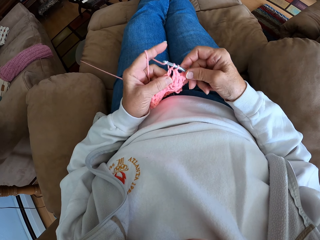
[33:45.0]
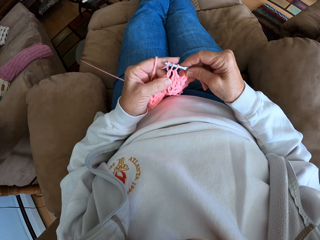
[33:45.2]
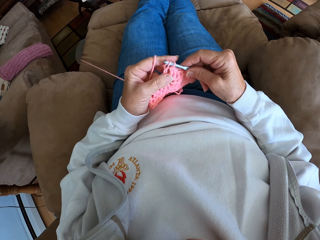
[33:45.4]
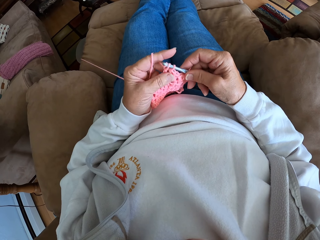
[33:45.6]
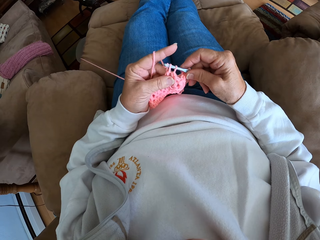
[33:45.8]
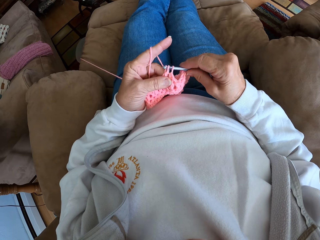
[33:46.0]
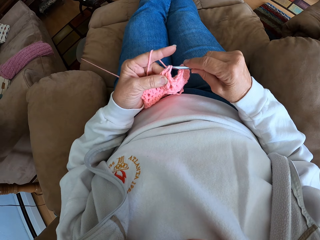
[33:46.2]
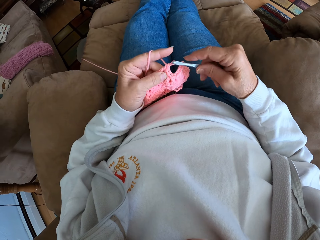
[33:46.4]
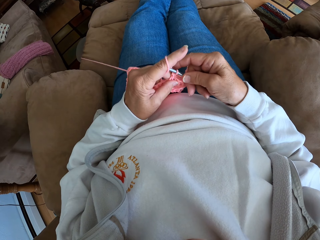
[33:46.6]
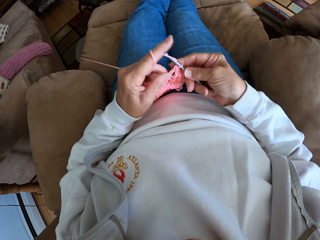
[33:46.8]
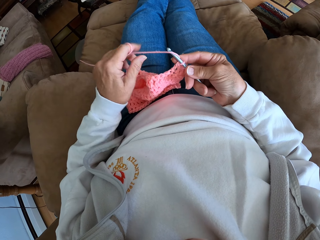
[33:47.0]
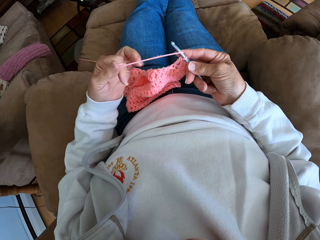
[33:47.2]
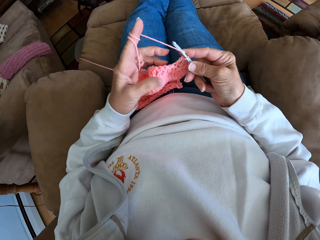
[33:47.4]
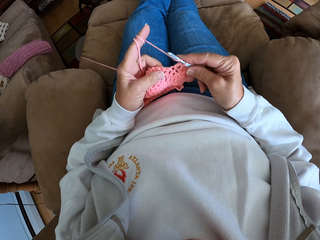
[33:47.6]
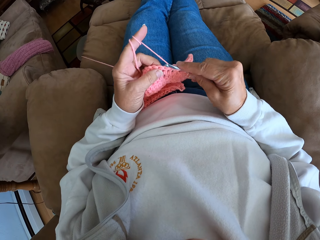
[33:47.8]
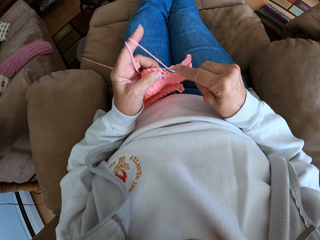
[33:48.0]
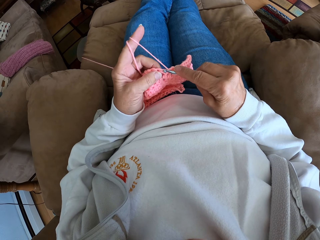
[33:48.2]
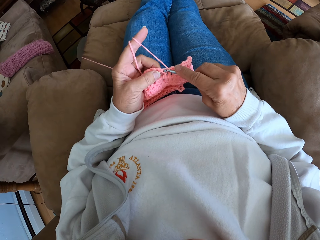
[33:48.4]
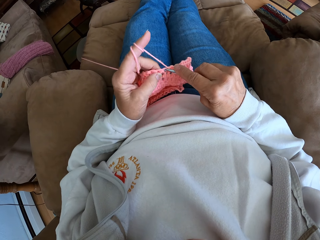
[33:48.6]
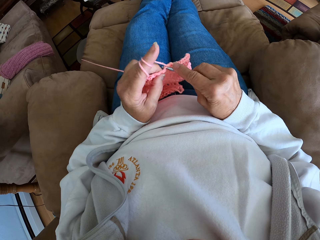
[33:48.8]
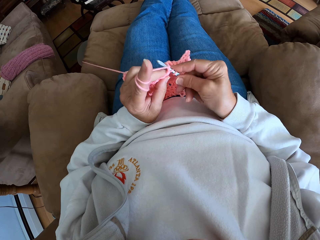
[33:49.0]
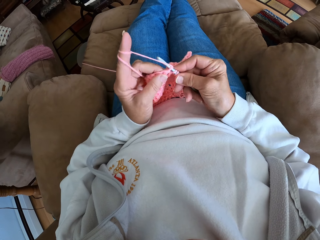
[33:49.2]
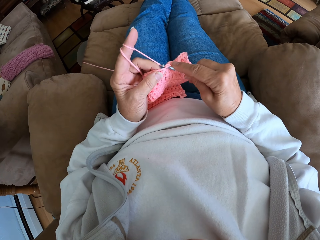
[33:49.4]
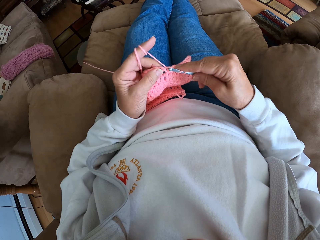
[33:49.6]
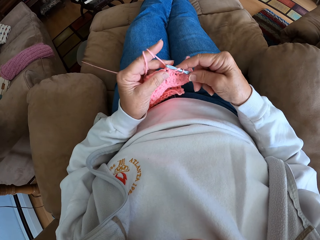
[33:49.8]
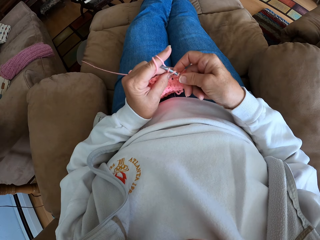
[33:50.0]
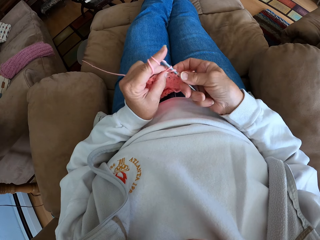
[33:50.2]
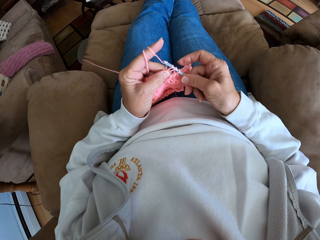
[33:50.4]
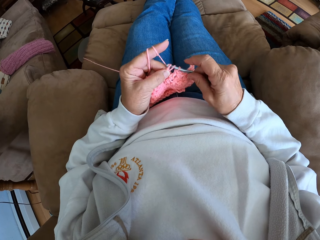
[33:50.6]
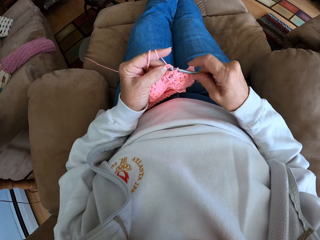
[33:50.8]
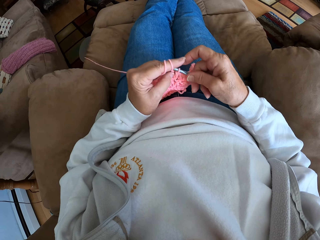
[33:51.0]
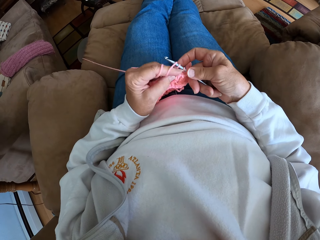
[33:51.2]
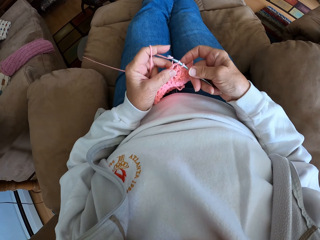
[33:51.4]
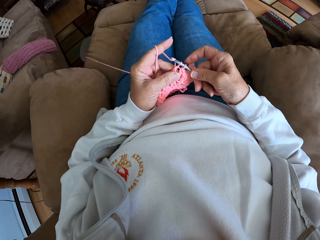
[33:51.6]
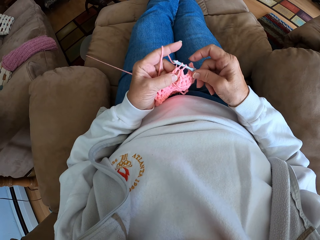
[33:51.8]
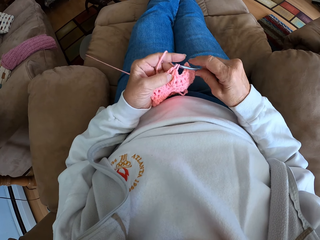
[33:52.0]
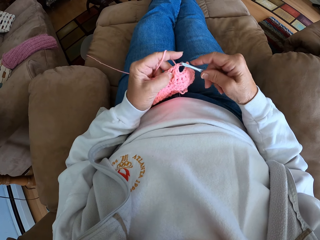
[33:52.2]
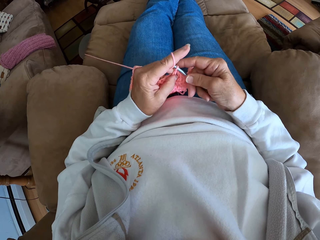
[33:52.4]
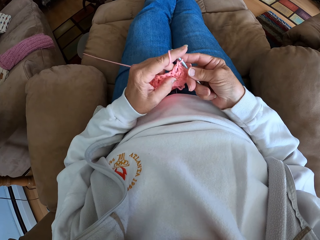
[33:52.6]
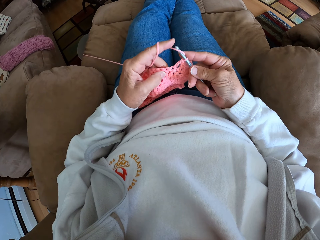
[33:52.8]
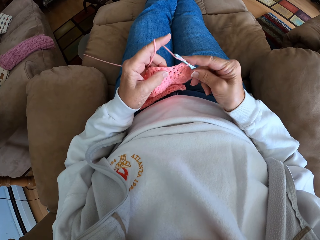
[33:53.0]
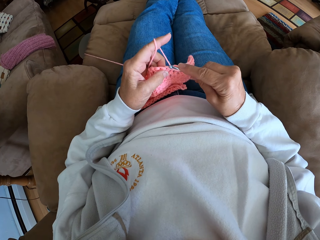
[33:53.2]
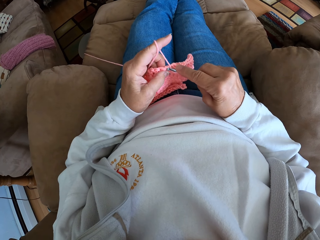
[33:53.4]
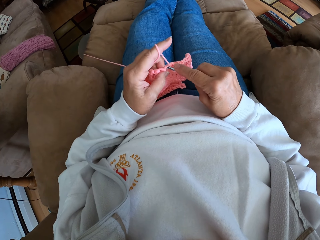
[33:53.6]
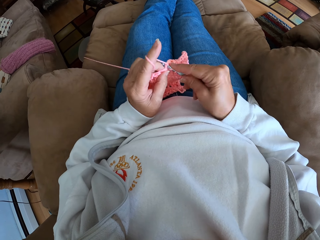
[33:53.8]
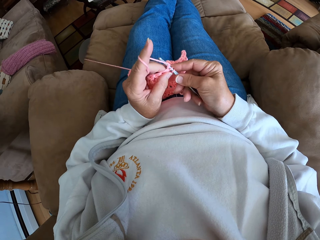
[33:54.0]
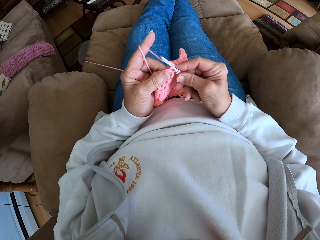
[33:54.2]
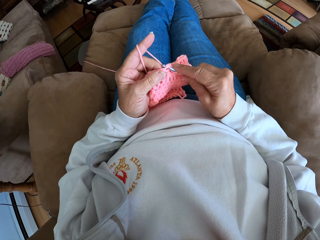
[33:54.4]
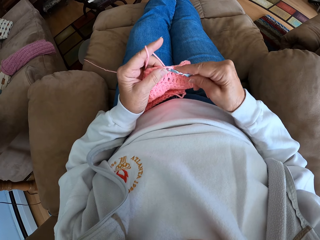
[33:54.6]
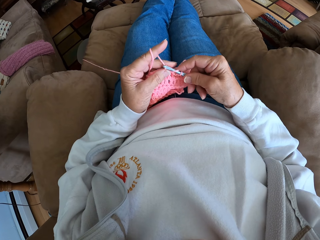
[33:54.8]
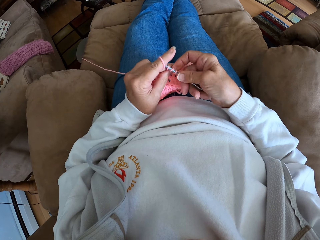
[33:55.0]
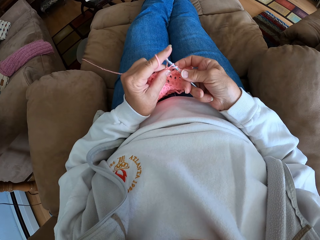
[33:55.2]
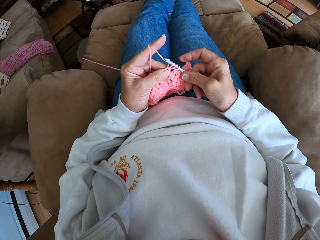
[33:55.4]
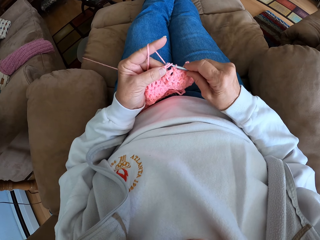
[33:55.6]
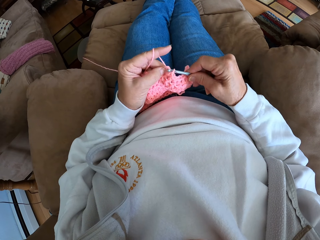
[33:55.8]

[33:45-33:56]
The camera wearer rolls more yarn on her left finger. She continues crocheting the yarn with the needle.

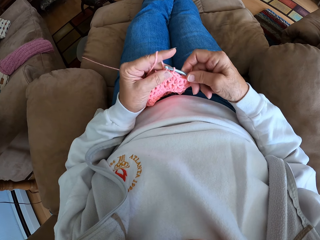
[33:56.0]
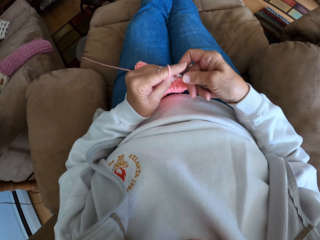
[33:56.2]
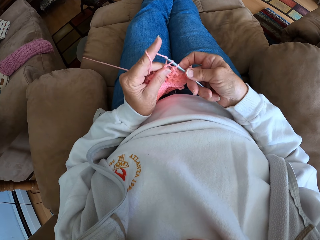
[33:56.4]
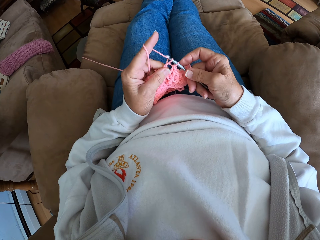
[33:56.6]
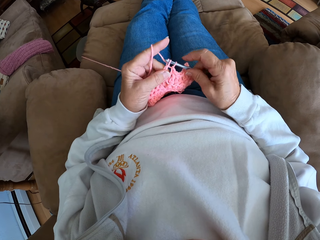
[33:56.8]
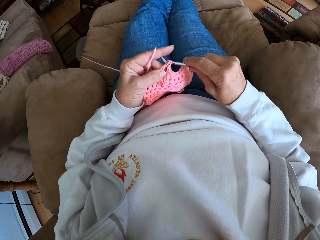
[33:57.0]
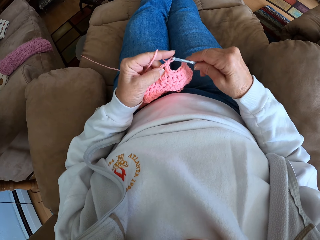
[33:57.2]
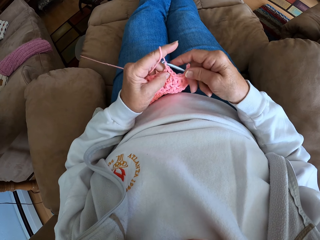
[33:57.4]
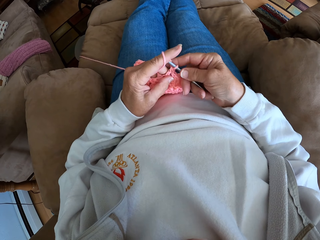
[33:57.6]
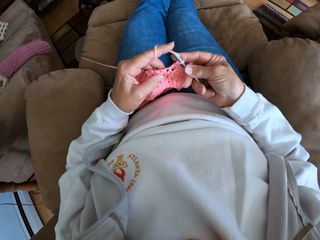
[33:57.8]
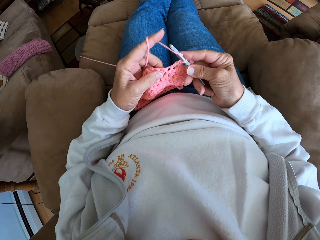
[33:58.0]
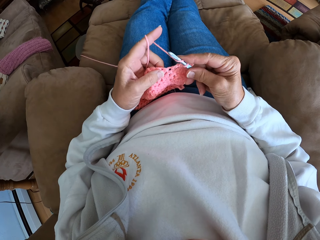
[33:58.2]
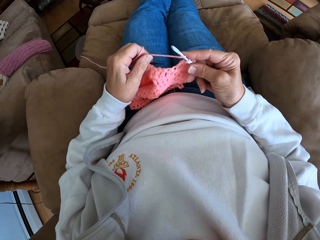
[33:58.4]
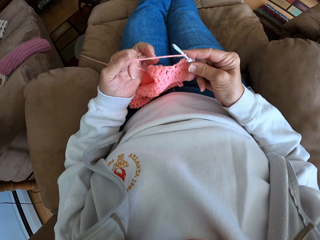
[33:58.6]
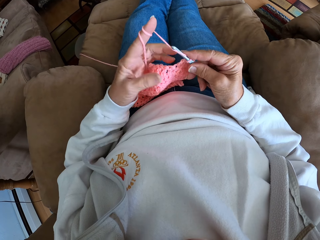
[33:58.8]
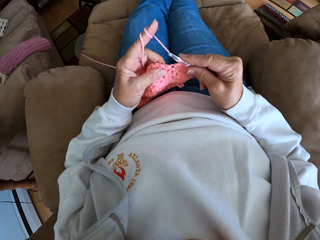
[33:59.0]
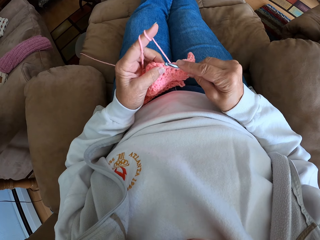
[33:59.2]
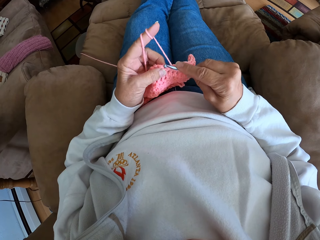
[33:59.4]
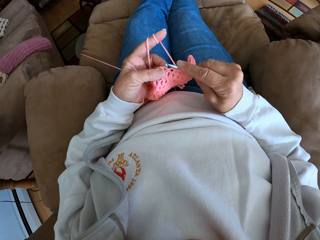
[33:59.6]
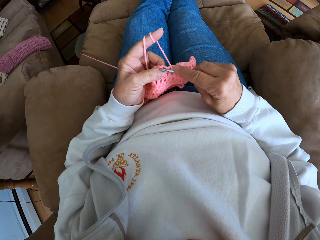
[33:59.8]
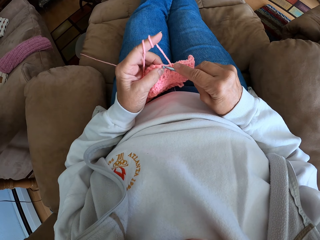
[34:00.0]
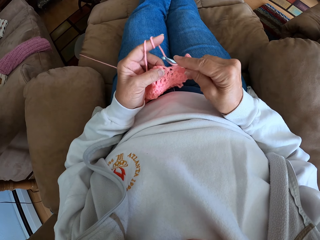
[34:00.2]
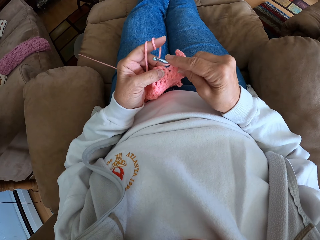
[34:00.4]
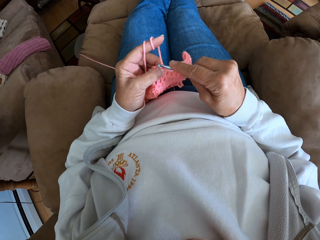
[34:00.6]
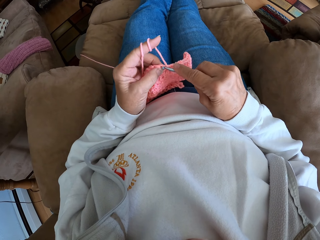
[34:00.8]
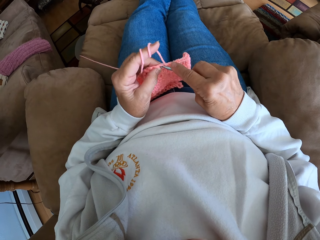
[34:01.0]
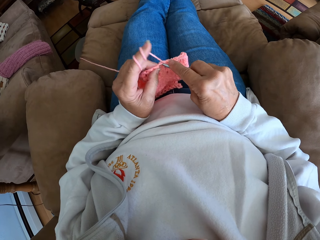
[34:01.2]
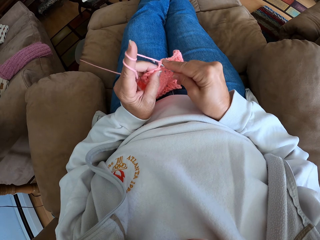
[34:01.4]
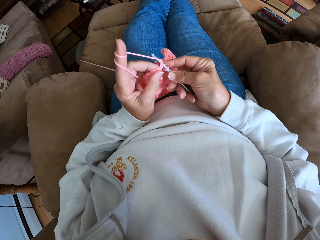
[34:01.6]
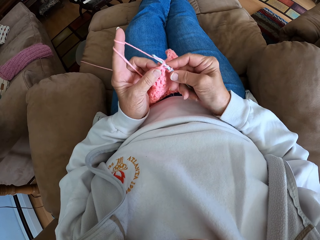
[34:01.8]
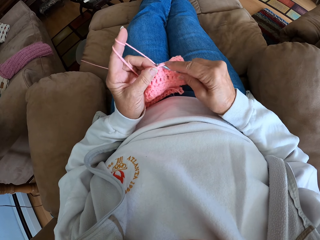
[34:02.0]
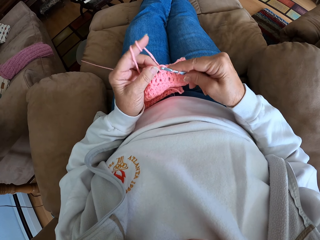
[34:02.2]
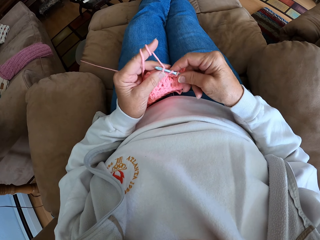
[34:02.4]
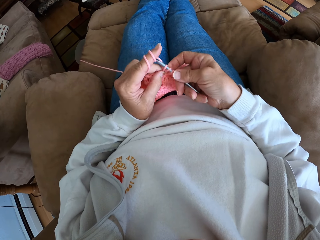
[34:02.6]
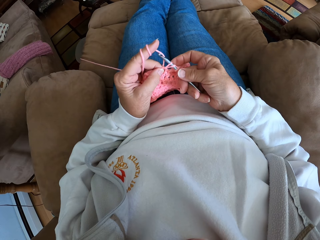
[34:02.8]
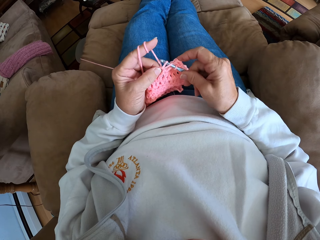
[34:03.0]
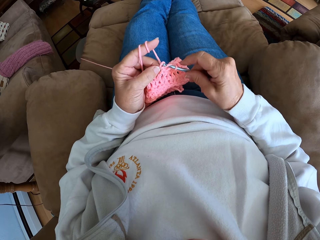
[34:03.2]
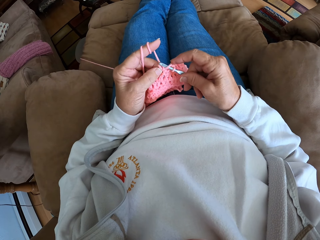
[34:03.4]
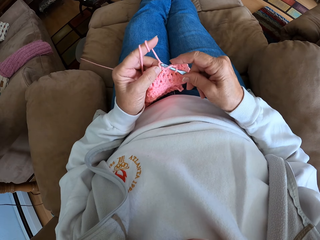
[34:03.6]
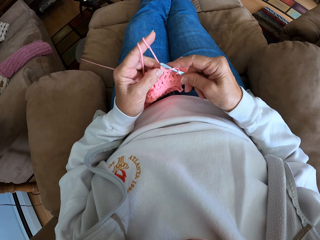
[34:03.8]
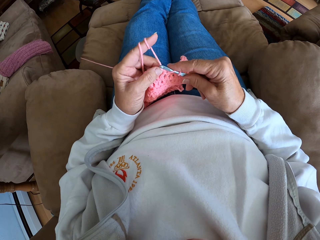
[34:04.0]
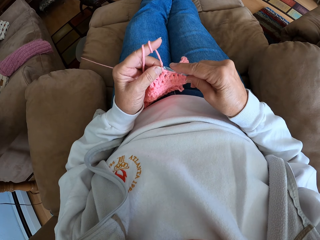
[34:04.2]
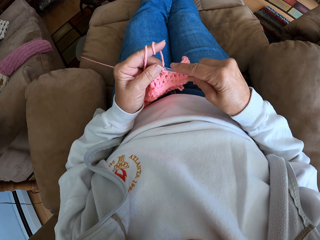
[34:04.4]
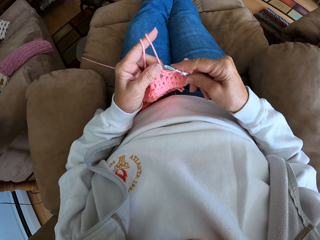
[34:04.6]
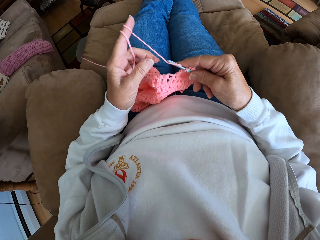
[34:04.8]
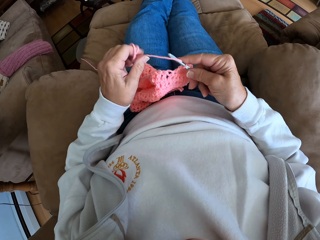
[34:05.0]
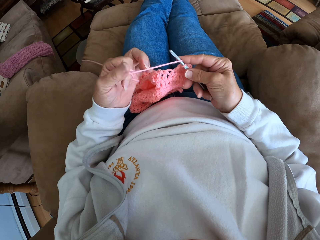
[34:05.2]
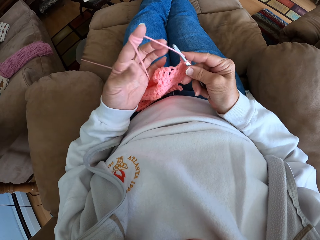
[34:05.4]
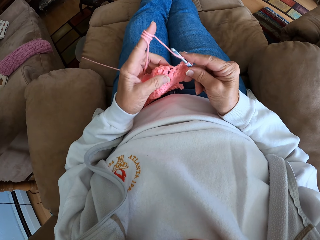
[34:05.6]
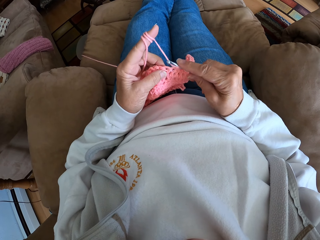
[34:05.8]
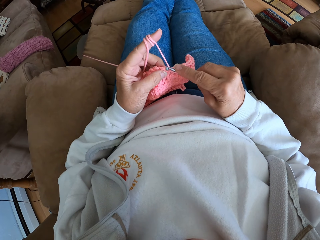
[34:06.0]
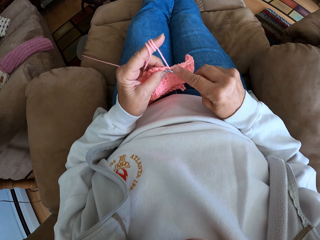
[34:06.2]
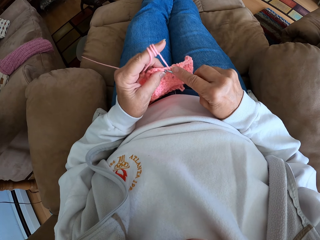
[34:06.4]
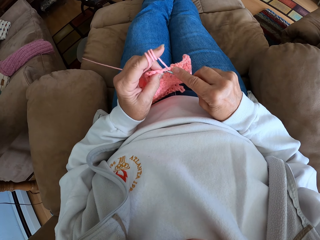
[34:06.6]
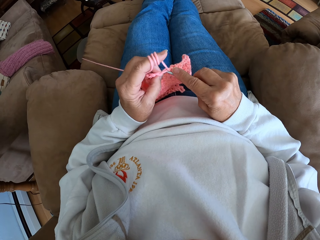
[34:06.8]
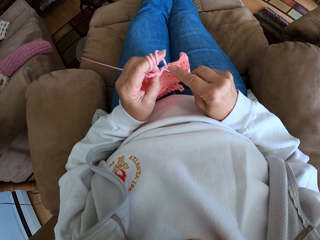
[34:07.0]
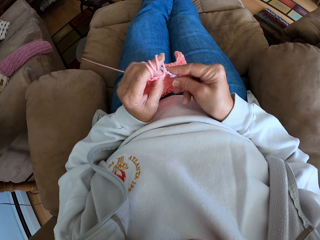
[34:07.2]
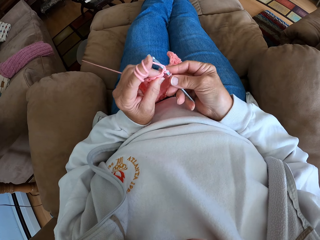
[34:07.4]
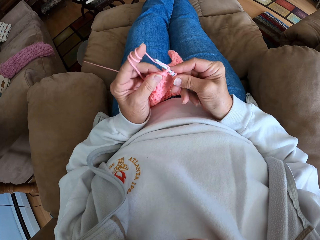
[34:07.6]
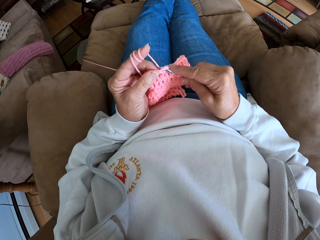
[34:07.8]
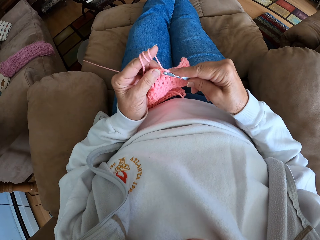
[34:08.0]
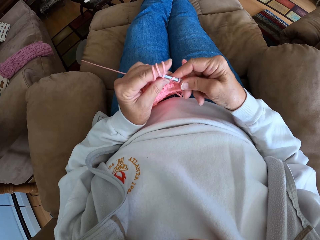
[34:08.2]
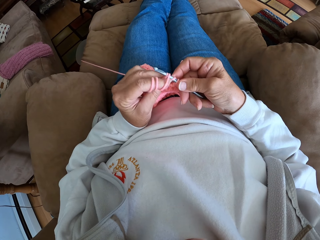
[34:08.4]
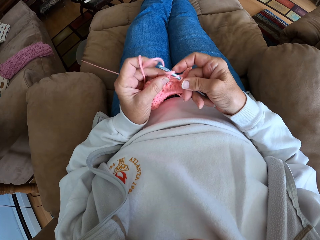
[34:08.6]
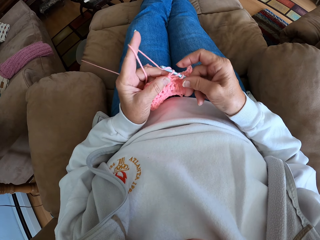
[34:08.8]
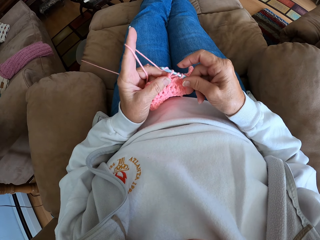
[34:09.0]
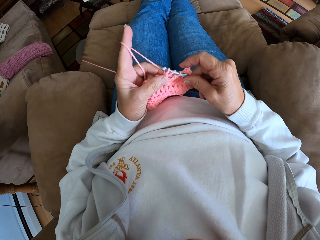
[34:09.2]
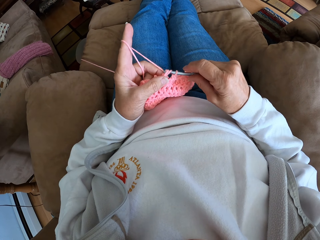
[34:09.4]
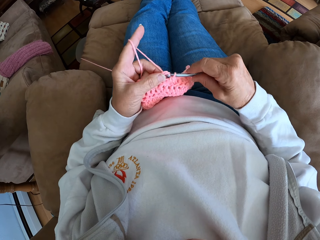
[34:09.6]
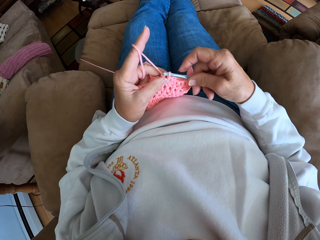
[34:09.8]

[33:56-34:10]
The camera wearer rolls more yarn on her left finger. She continues crocheting the yarn with the needle. She rolls more yarn on her left finger again and continues crocheting the yarn with the needle again.
